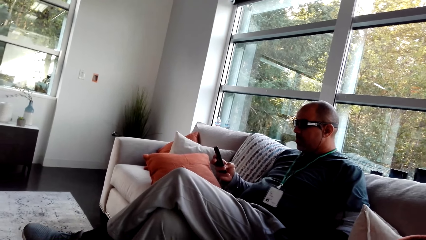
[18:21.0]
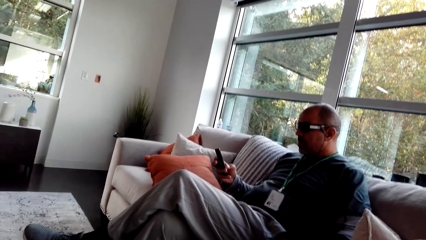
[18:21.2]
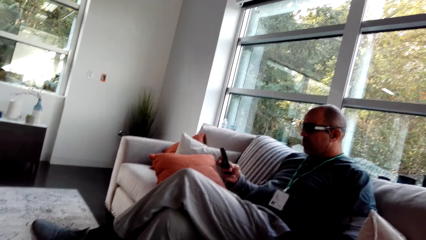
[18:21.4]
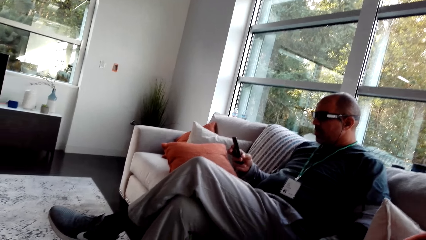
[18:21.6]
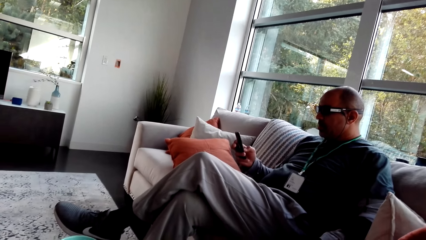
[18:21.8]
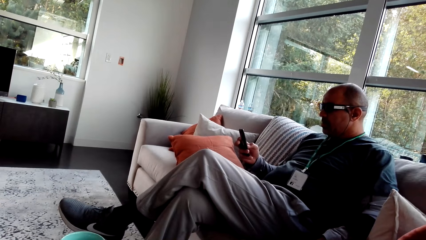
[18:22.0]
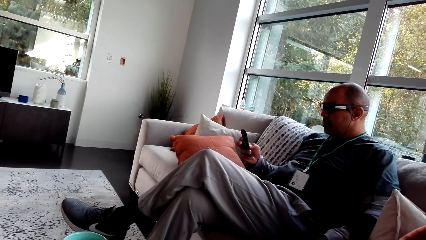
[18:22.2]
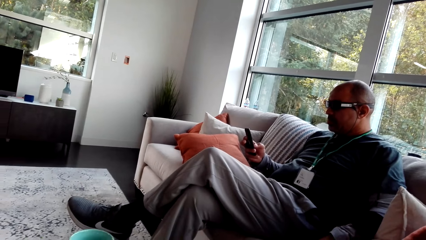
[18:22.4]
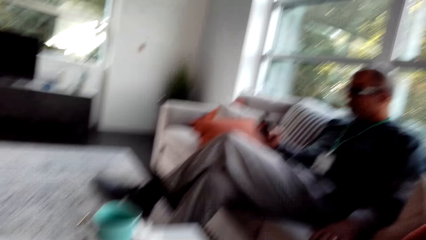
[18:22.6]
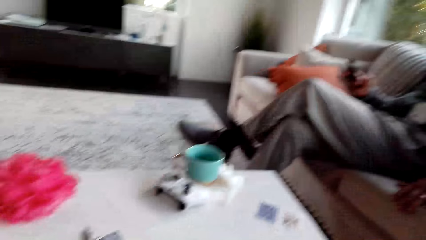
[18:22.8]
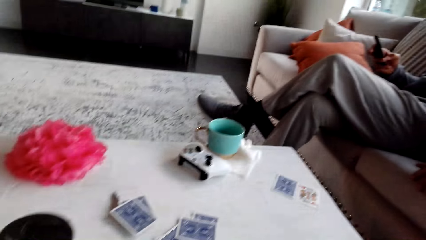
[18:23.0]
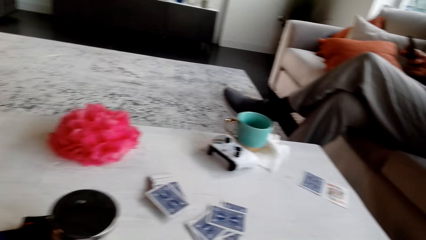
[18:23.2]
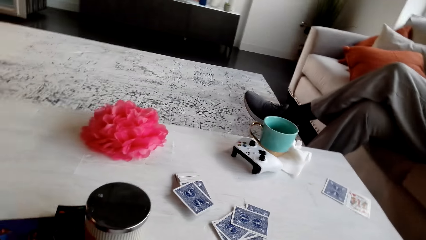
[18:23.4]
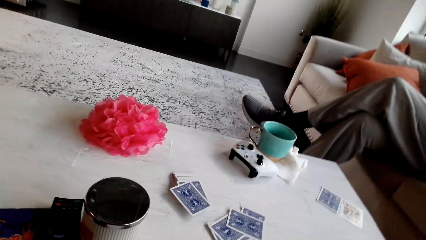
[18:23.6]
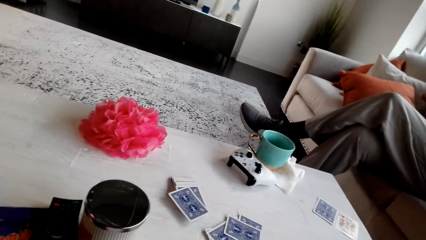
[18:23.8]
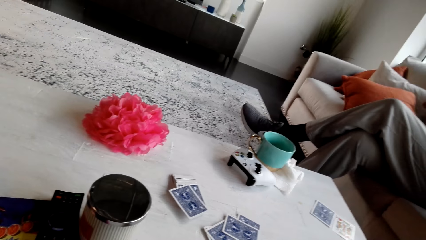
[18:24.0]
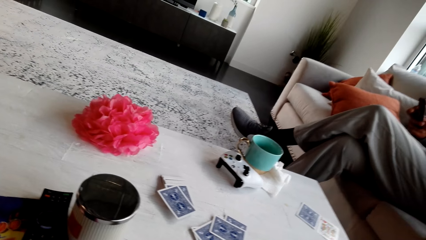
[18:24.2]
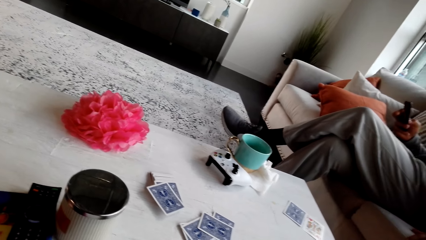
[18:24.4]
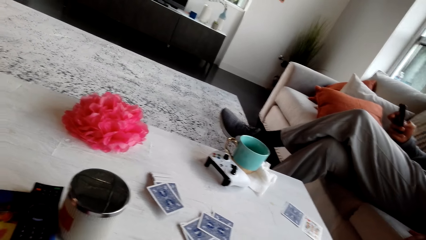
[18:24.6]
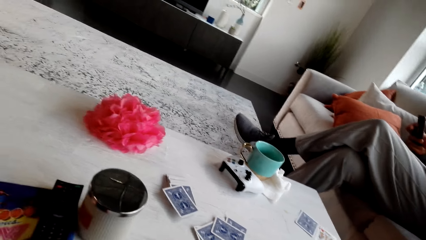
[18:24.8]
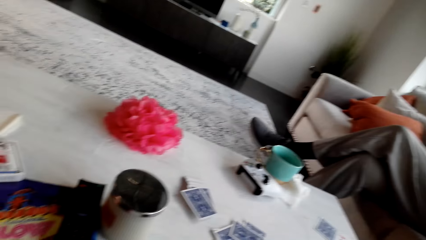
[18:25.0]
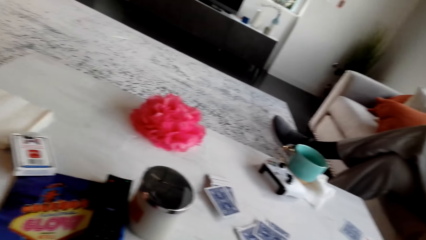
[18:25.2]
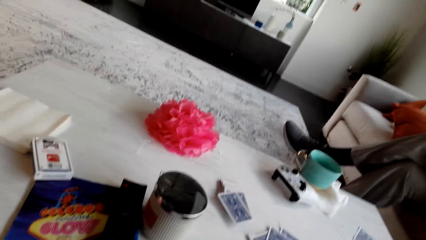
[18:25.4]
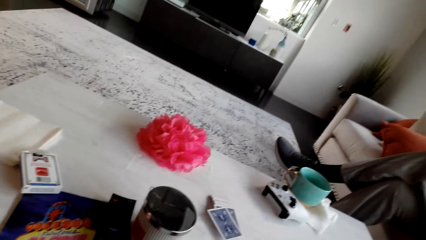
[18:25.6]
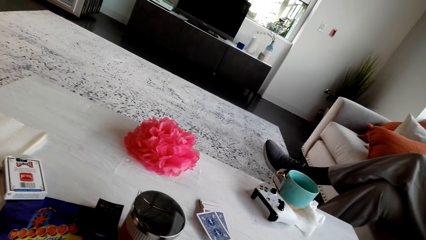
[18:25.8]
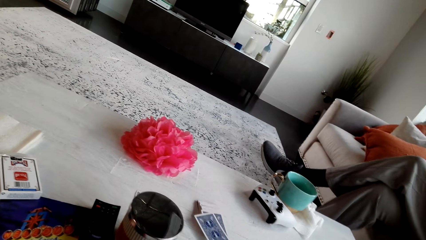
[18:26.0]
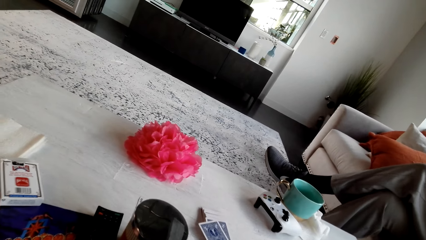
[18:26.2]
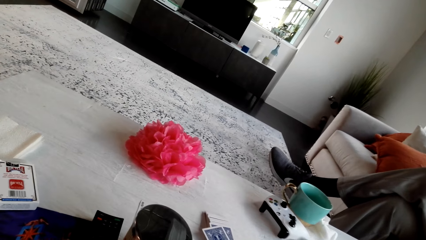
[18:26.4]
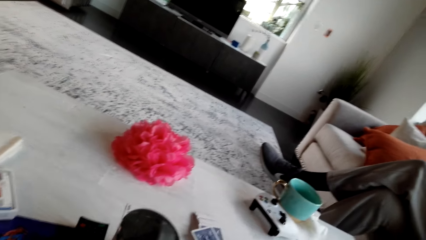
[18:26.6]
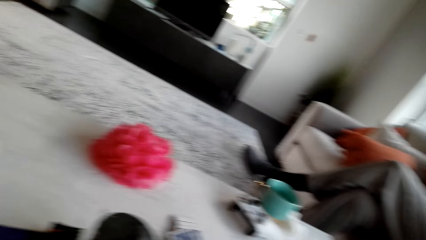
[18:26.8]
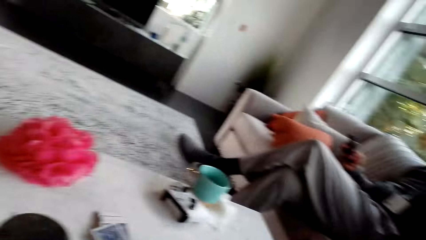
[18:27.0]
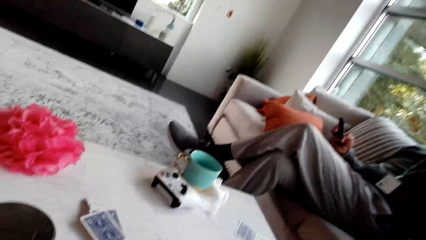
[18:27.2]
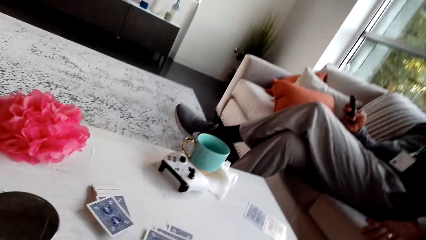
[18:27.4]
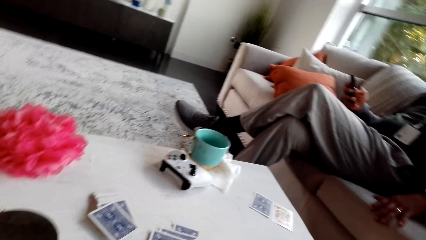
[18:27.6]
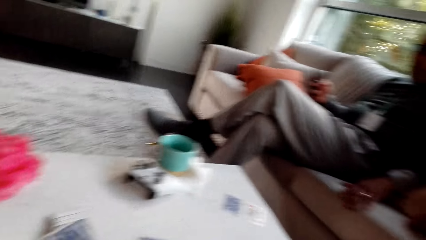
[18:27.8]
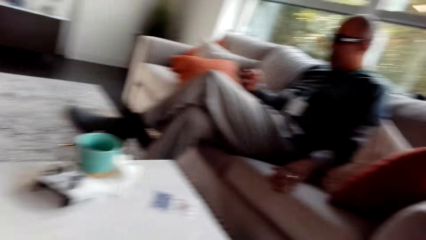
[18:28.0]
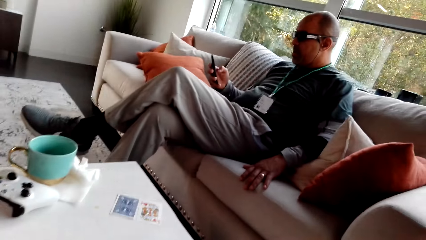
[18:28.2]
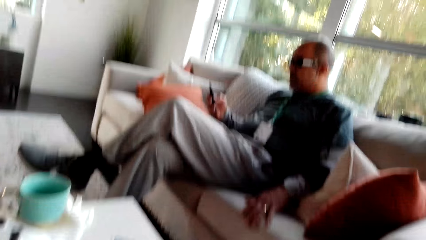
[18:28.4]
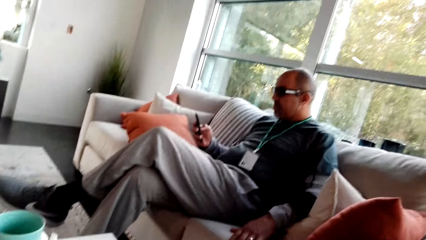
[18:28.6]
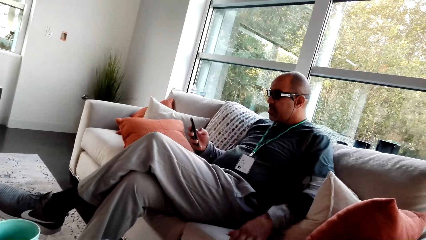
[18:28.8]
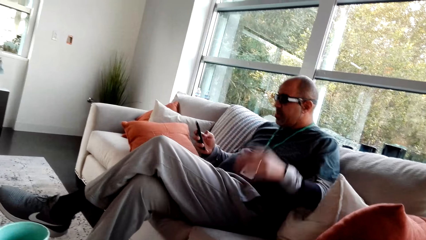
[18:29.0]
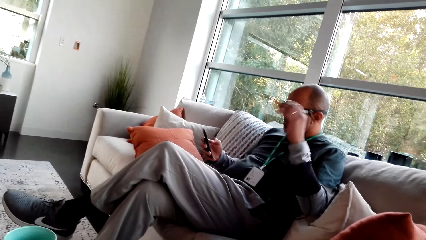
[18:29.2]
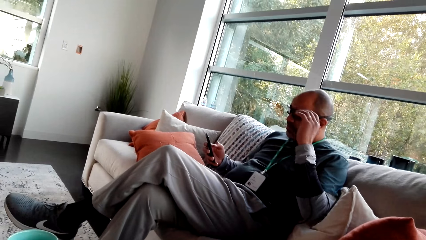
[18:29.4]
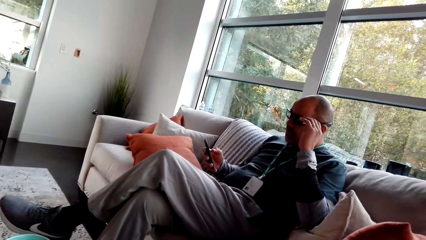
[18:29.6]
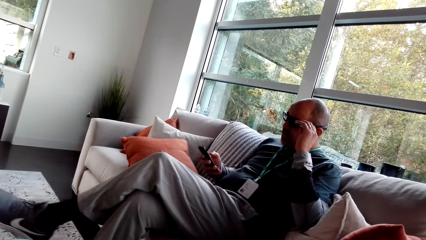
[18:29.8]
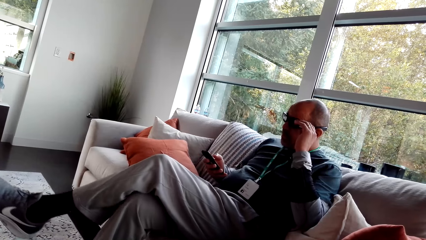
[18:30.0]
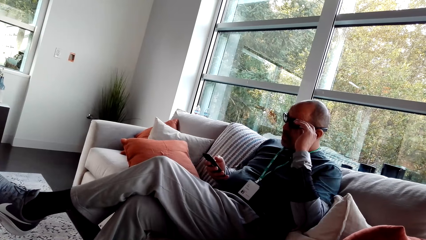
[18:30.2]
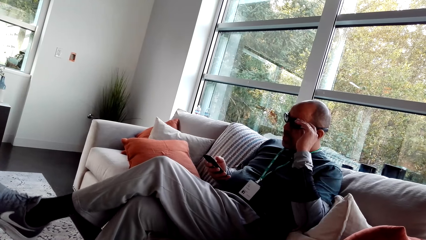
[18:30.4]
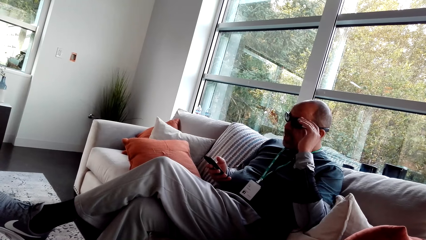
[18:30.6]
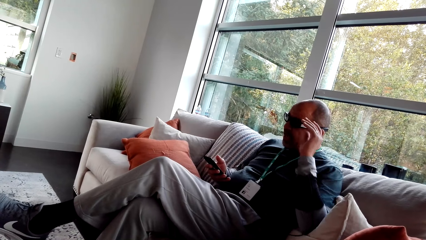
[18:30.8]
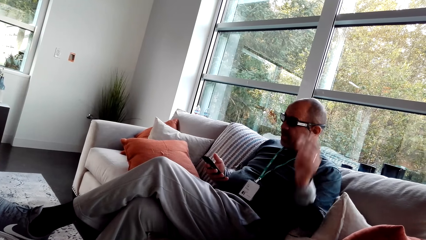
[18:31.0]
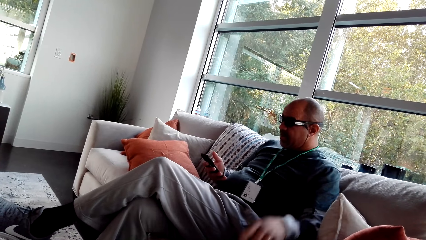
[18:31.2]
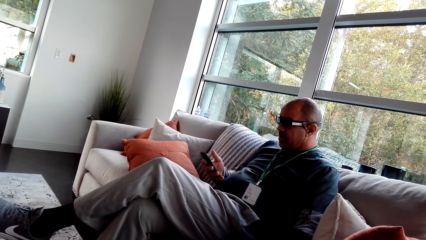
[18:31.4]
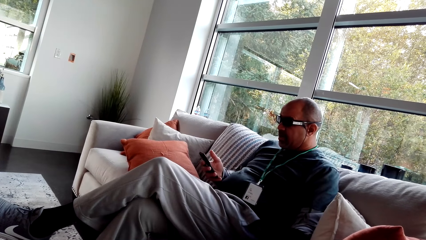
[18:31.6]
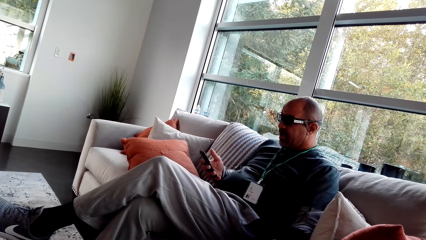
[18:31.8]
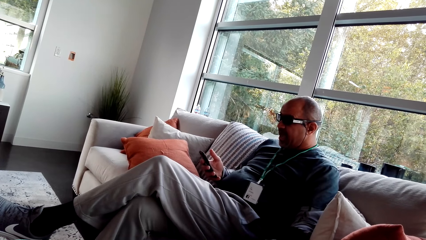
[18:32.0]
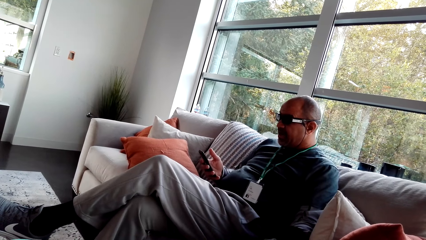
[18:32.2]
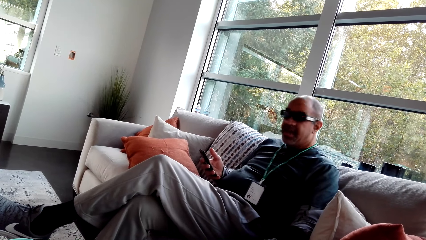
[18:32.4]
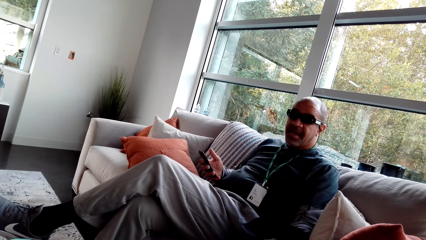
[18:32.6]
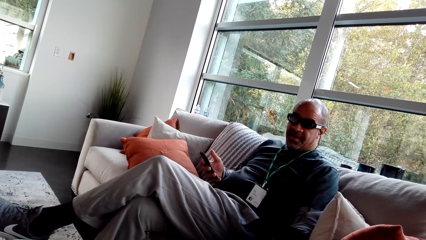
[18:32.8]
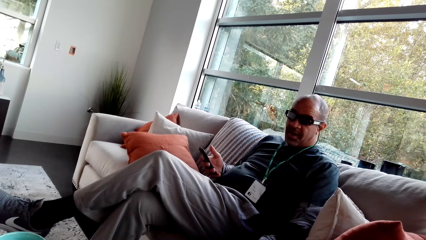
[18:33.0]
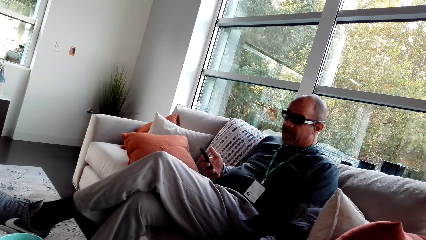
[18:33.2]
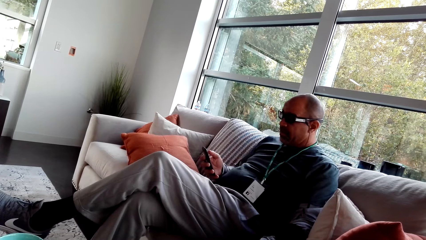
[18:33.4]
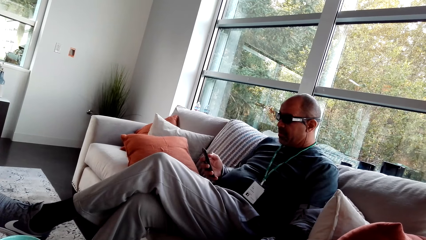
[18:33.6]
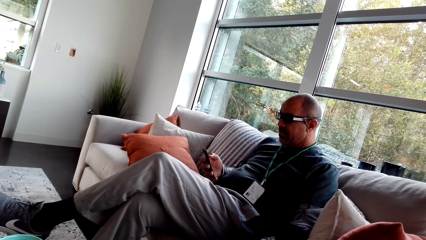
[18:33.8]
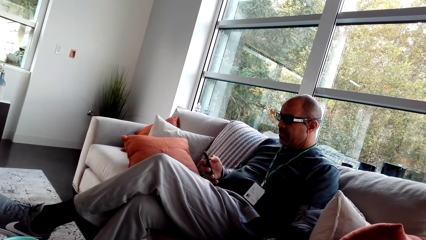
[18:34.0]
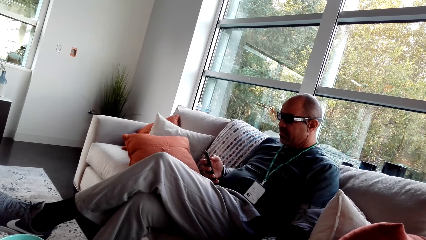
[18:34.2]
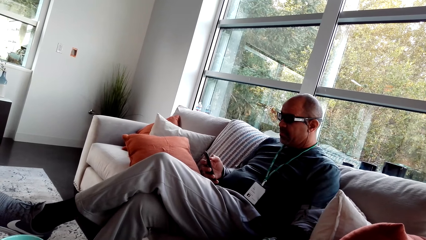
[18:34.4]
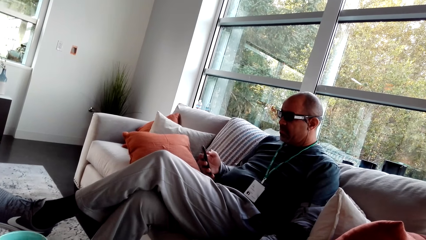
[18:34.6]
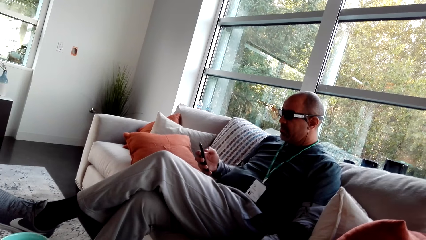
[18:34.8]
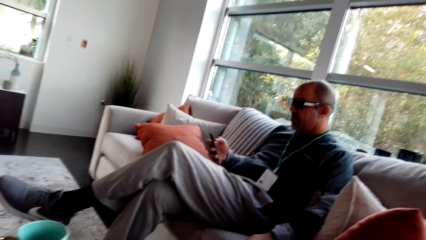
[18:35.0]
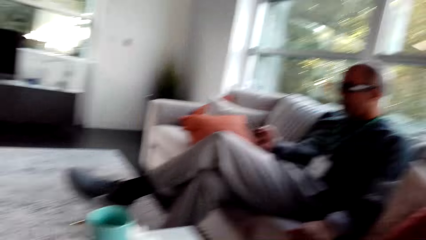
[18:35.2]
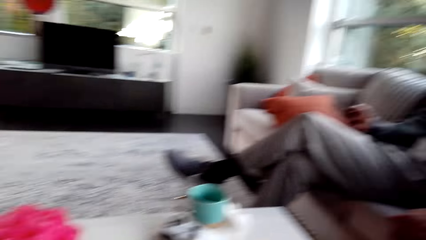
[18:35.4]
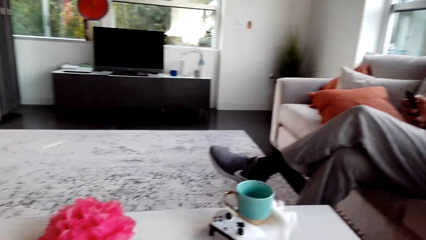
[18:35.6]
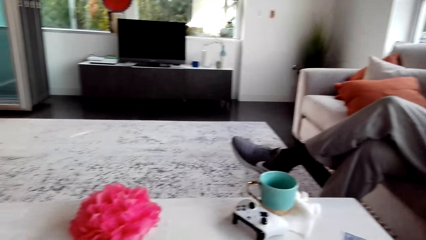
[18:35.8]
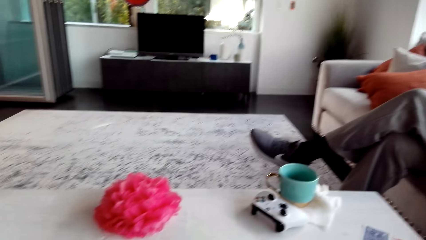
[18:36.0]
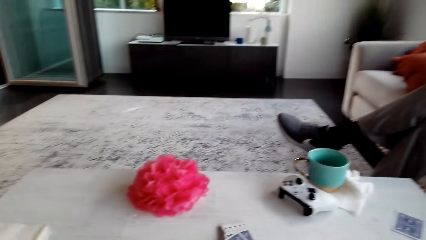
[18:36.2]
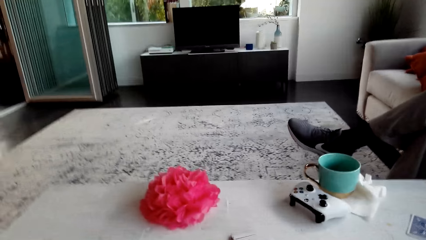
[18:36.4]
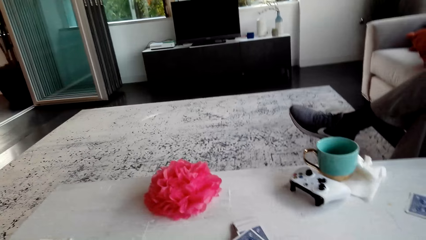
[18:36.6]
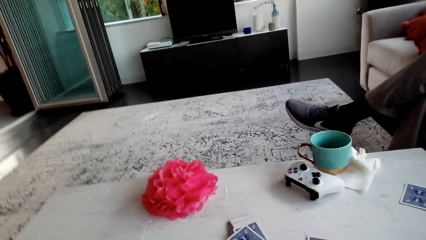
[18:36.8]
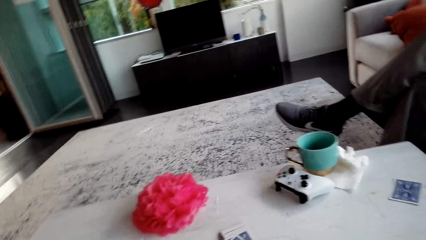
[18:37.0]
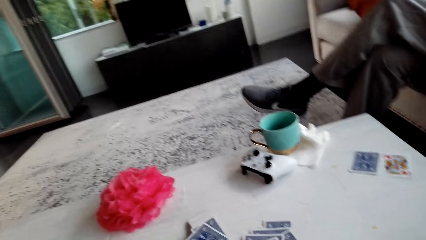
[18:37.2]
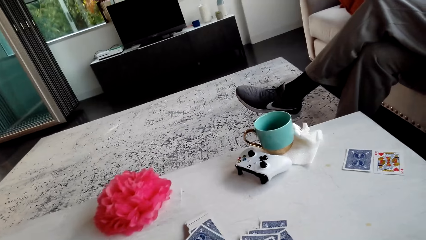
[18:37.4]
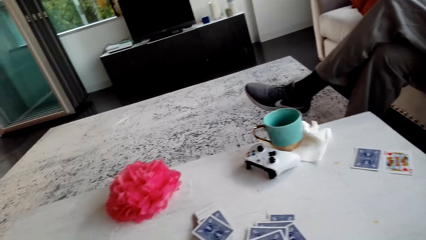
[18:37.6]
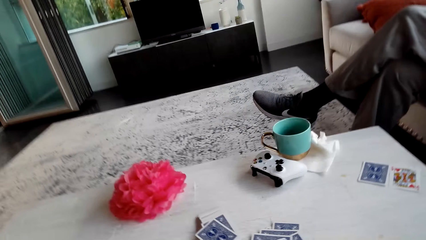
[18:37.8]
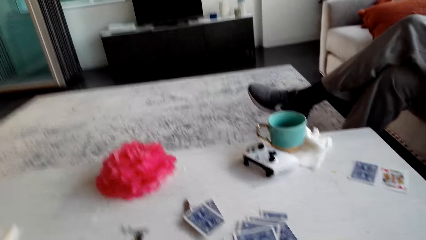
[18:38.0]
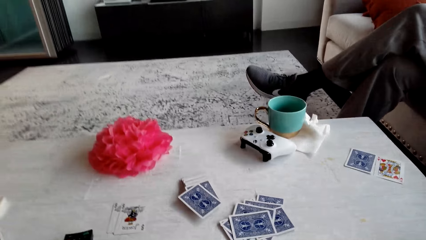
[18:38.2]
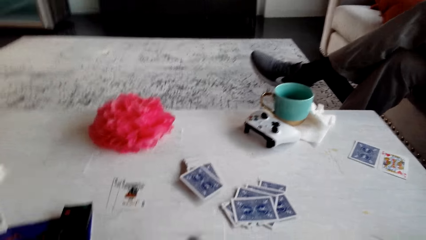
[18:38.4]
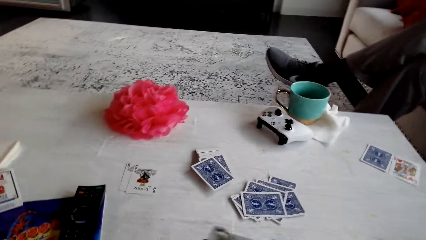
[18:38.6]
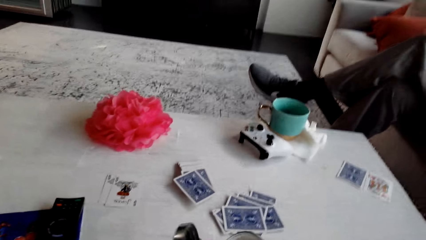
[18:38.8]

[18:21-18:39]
The camera wearer looks at the table. A man talks to the camera wearer. The man operates a phone. The man touches the specs. The man looks at the phone. The man talks to the camera wearer. The man dials the phone. The camera wearer looks at the table.
